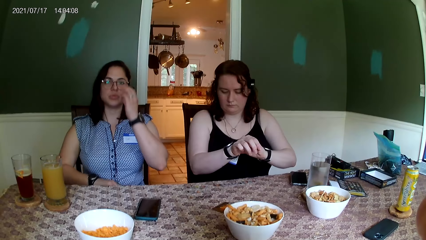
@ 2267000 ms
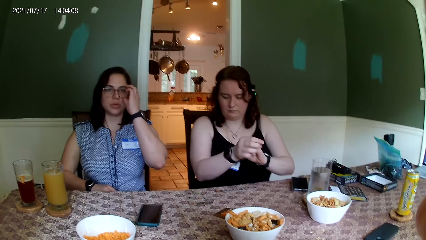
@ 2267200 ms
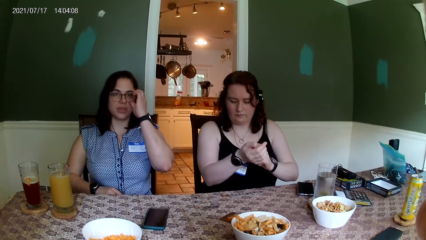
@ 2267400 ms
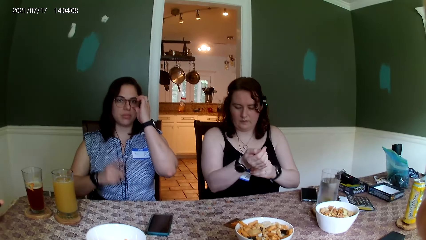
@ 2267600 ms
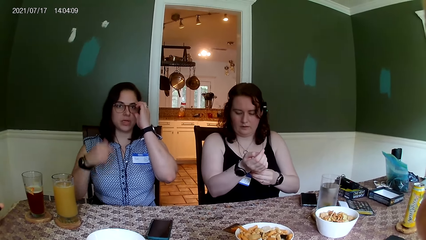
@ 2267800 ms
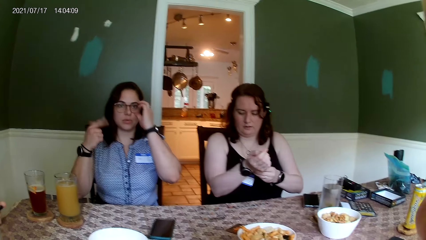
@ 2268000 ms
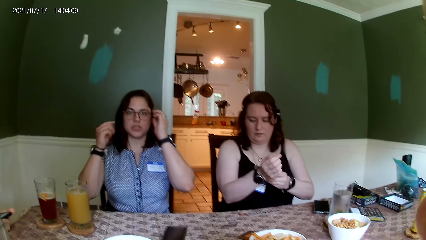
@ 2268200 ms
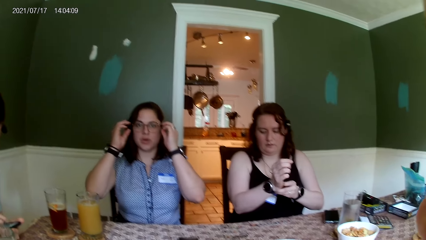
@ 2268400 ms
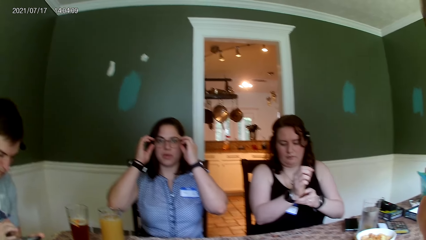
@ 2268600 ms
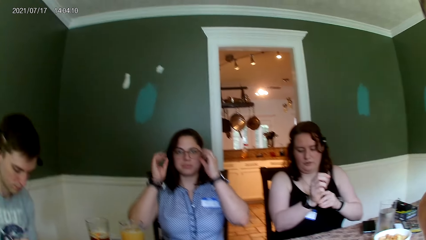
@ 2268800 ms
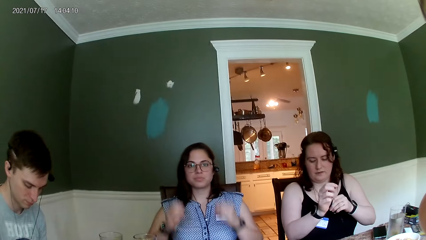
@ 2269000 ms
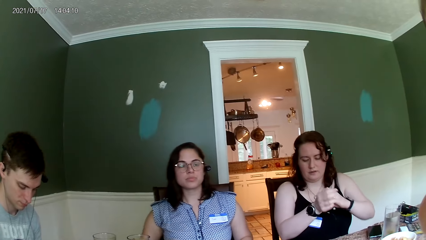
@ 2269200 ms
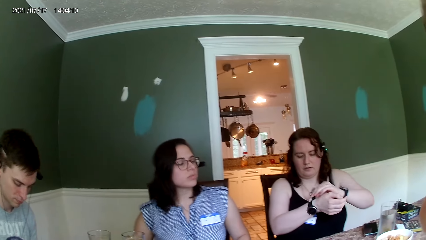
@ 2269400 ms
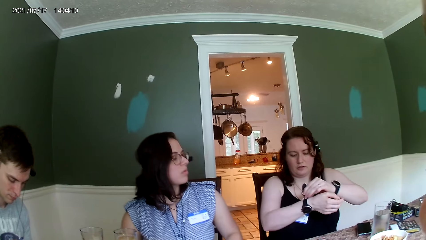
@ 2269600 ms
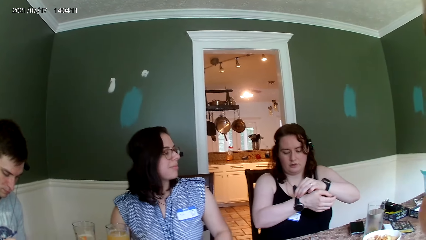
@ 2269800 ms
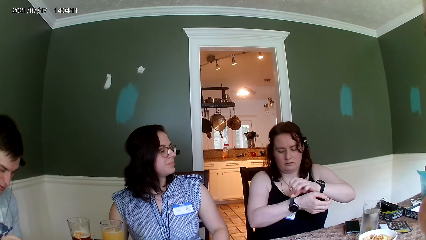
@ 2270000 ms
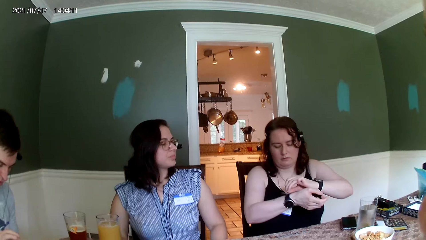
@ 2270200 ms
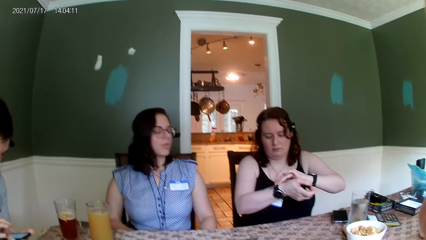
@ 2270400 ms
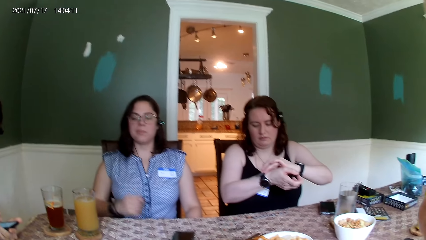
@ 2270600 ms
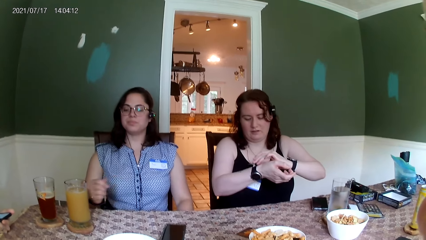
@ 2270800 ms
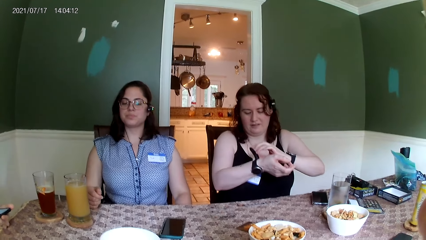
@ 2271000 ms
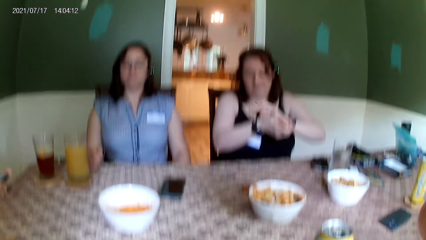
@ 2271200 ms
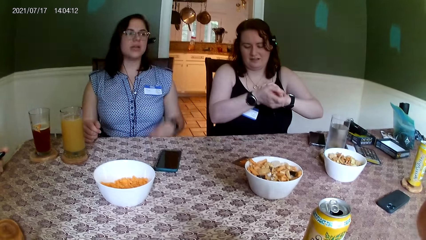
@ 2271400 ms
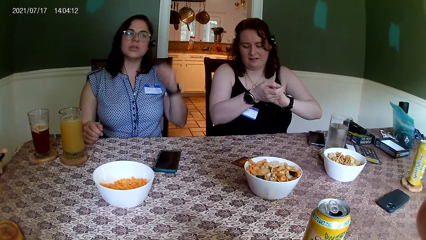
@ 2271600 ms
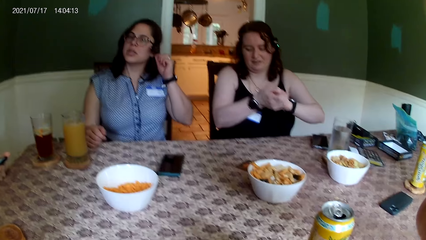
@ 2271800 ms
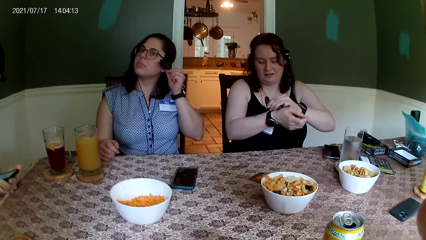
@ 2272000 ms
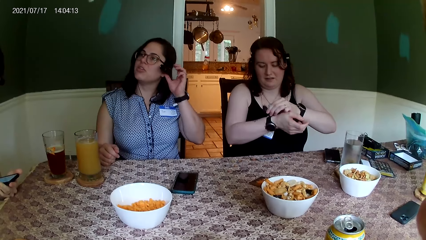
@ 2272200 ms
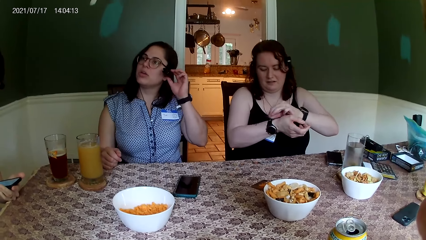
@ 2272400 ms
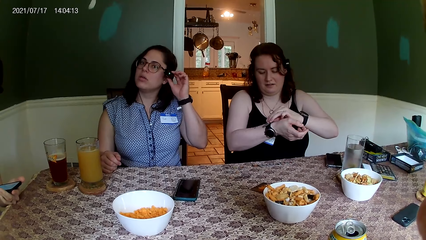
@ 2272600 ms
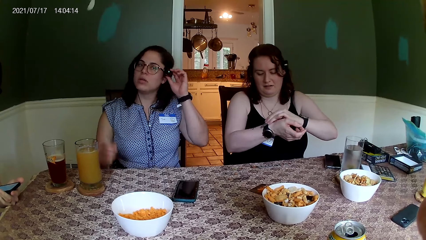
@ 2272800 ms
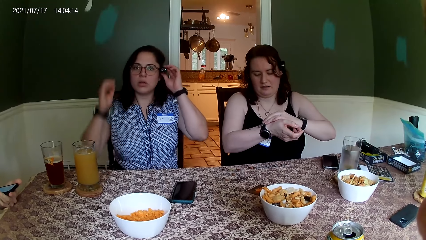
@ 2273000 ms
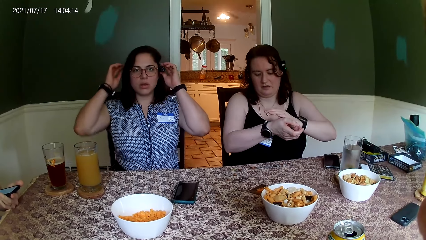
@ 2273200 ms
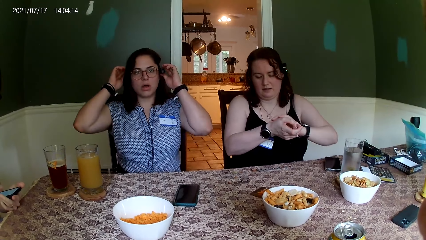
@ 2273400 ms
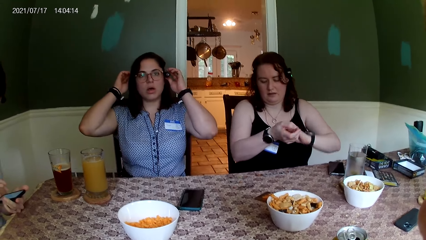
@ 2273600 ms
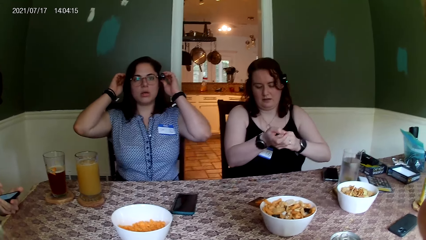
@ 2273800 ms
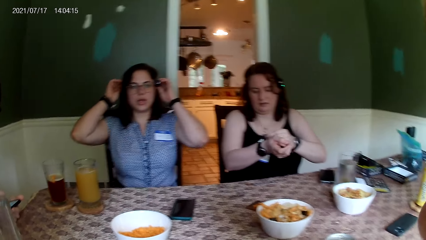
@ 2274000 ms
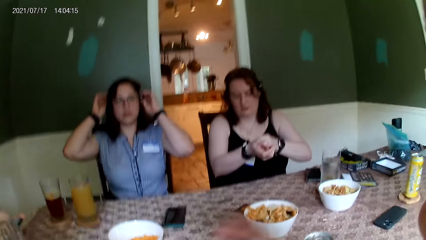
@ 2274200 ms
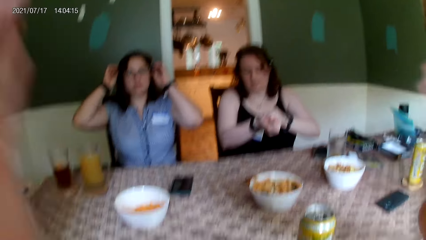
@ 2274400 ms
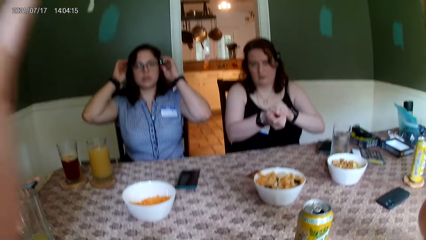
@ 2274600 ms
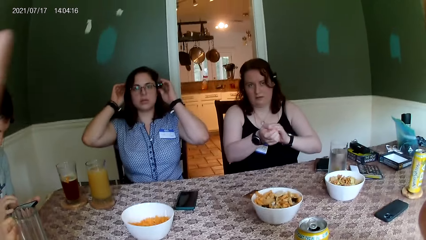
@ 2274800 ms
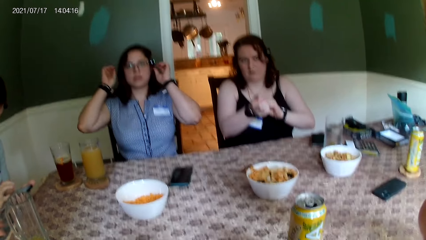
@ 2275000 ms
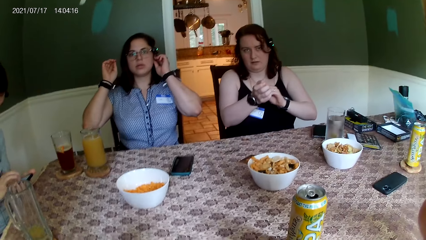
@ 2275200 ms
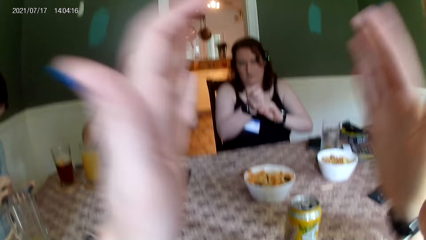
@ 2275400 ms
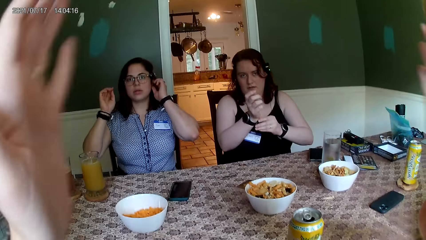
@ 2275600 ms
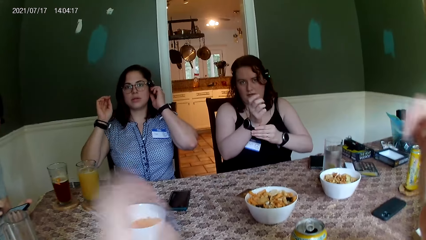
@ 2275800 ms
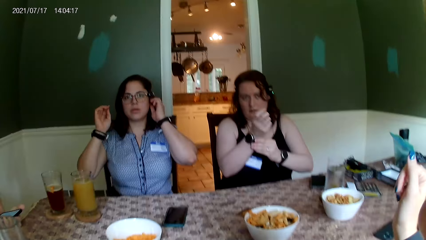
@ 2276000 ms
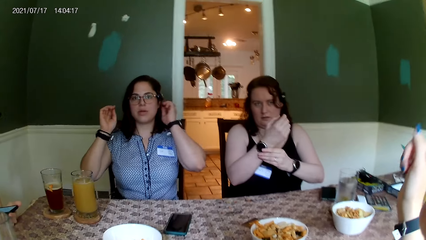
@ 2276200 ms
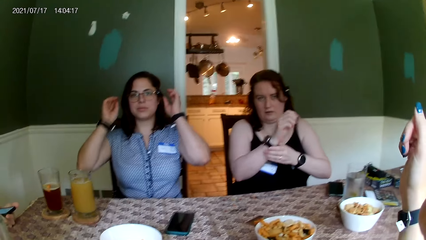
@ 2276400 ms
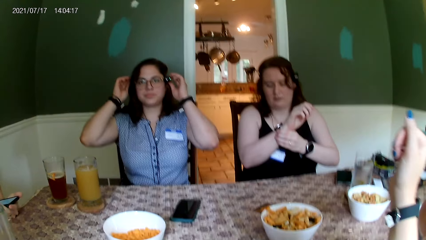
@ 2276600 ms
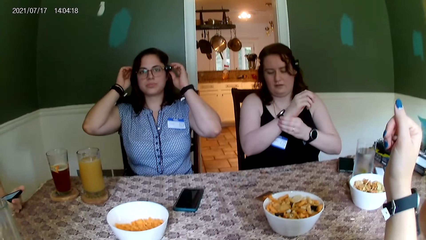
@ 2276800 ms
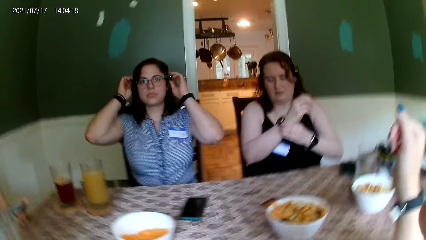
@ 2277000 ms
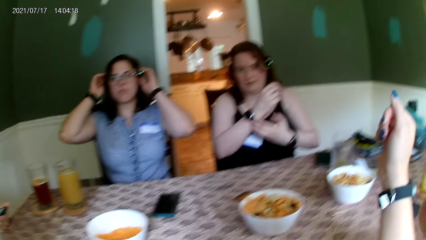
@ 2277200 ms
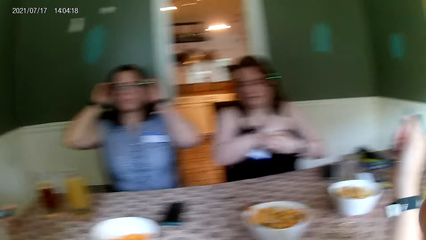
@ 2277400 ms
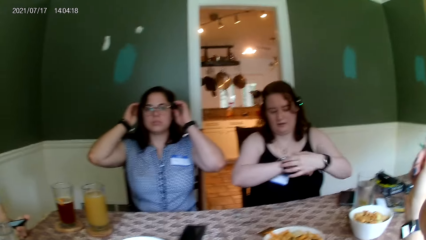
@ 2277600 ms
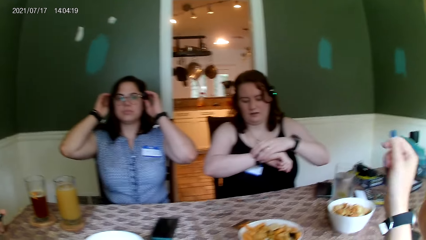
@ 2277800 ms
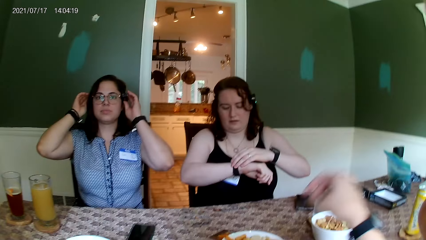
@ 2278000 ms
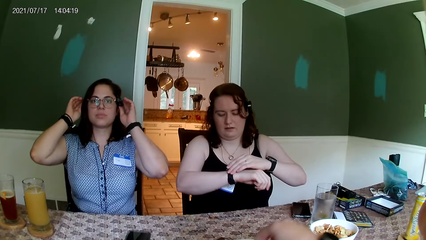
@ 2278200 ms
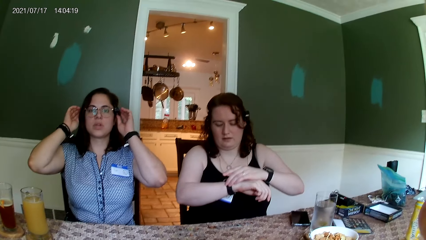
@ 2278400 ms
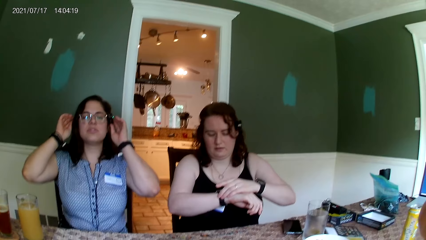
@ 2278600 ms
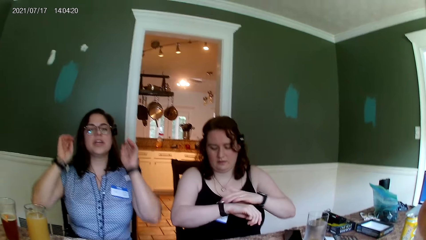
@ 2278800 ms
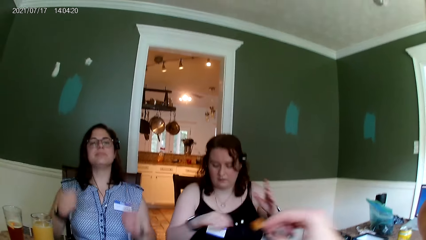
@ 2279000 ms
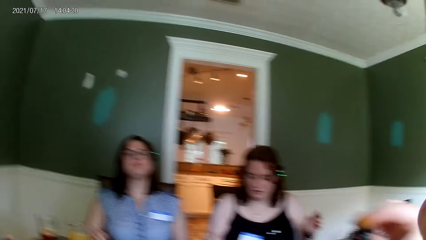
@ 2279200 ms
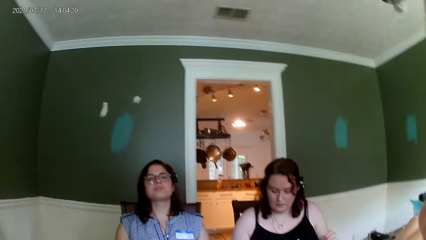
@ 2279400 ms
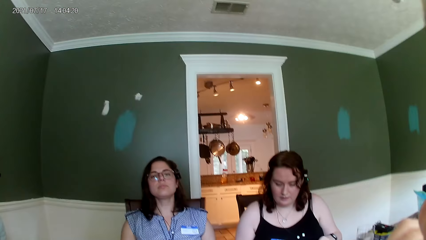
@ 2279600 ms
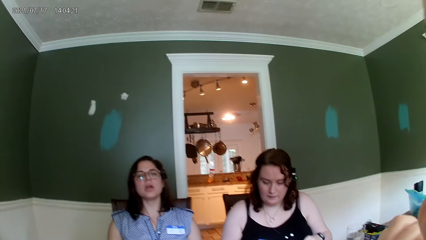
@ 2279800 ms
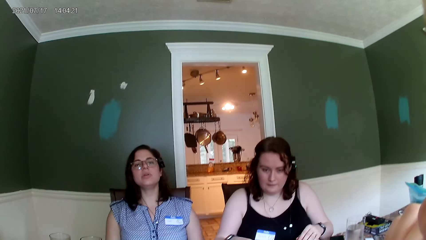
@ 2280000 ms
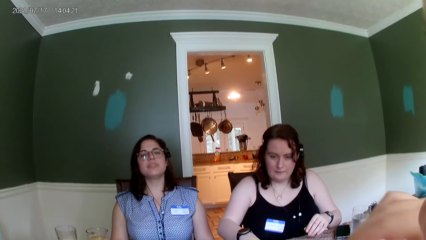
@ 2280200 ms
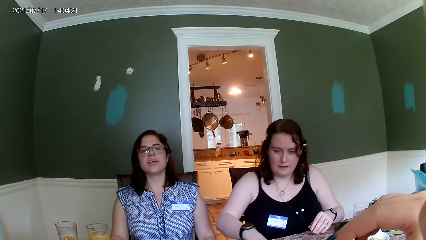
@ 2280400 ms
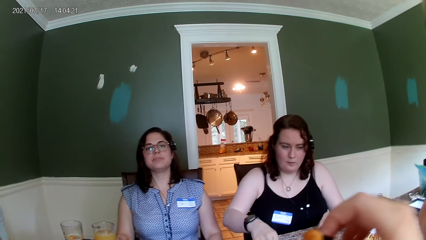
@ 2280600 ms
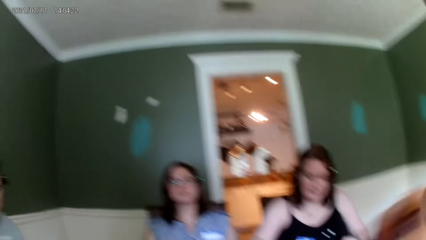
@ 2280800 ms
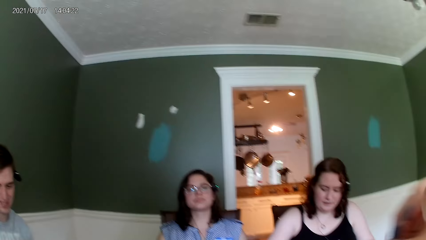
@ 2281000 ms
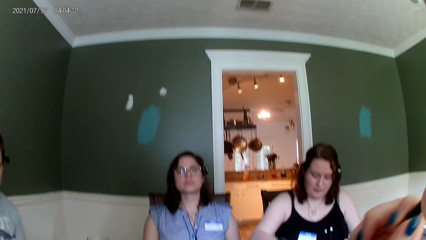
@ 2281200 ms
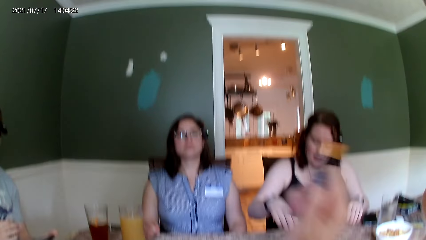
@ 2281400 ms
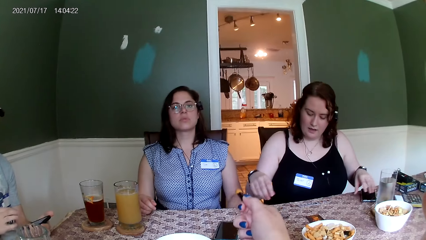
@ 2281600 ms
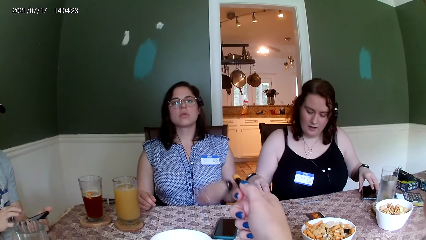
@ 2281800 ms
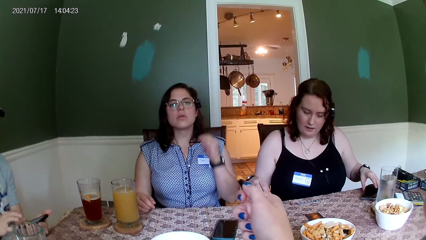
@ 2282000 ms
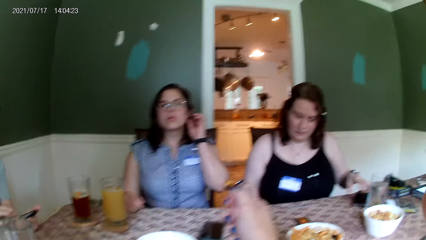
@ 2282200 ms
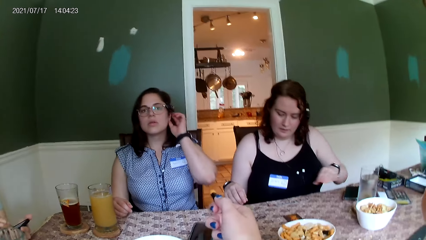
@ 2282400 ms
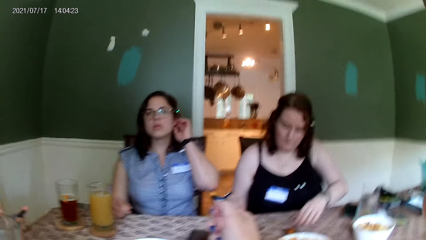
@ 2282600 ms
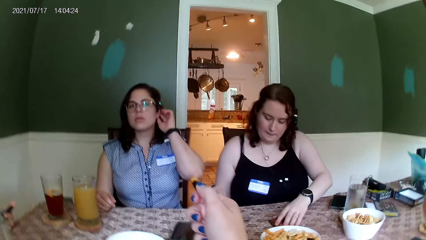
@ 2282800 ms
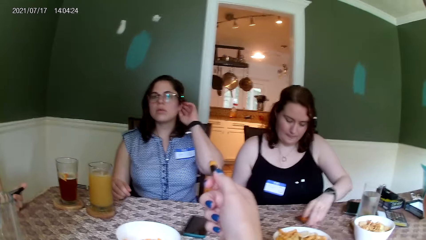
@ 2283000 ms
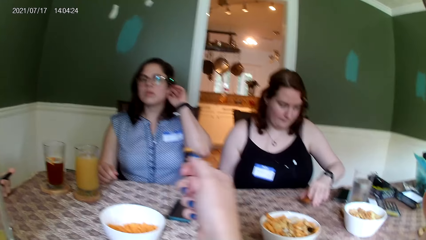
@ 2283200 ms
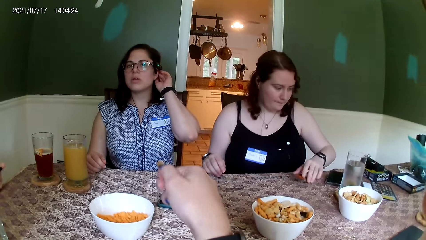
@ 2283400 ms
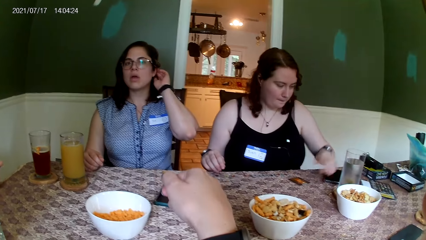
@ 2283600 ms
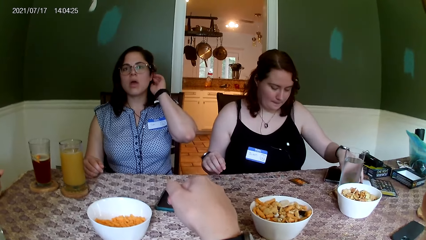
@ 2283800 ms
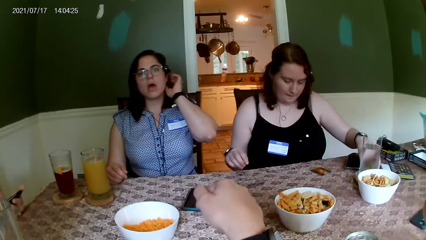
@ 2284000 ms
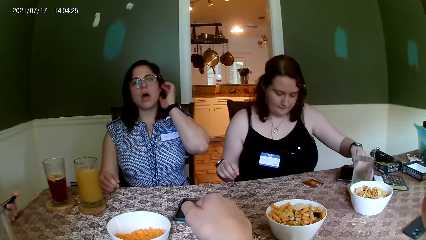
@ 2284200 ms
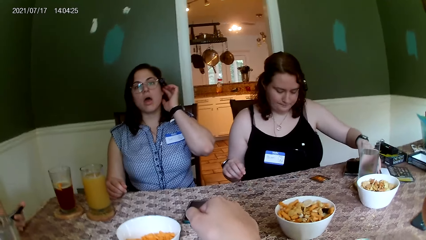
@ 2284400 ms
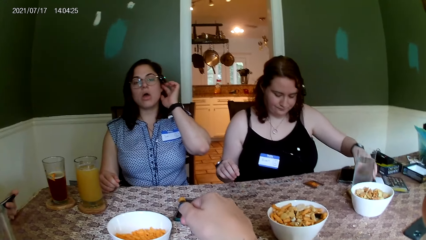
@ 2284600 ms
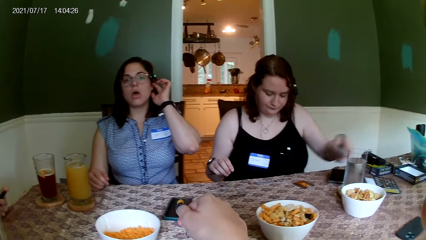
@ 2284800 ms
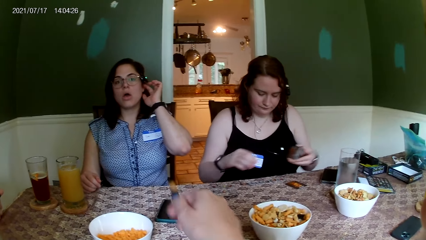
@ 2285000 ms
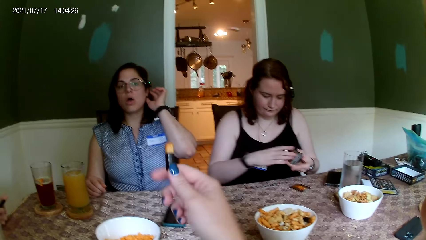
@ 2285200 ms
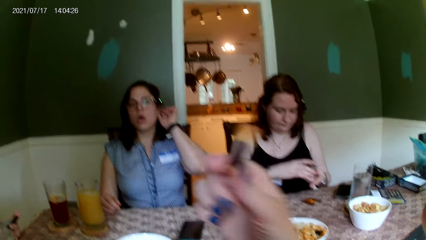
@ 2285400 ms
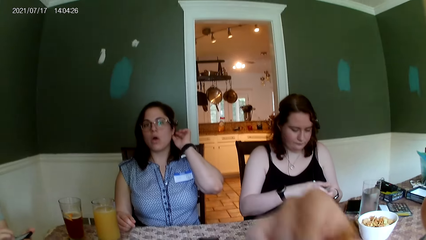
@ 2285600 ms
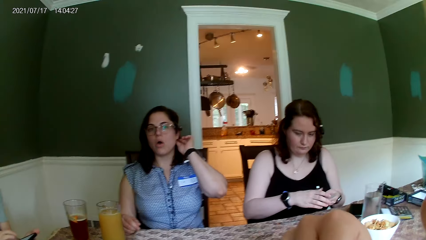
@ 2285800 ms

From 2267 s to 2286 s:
A woman opens the watch. Another woman adjusts the glasses on her face with both hands. The first woman adjusts the wrist watch in her right hand with her left hand. The second woman touches her spectacles. She moves her hand. A man operates his phone. The second woman adjusts the camera on her hair with her left hand. The camera wearer converses with the second woman. She moves her hands. Another man converses with a third man. The second woman converses with the camera wearer. The first man operates his phone. The second woman touches her hair. The first woman moves a card on the table with her left hand. She picks up some cards from the table with her right hand.
